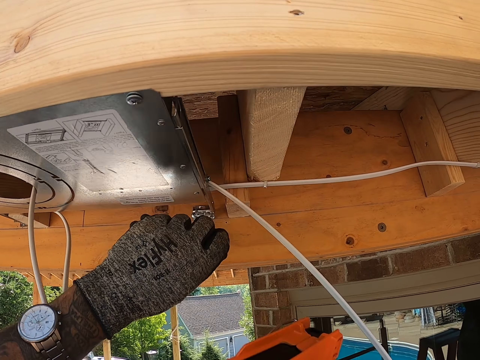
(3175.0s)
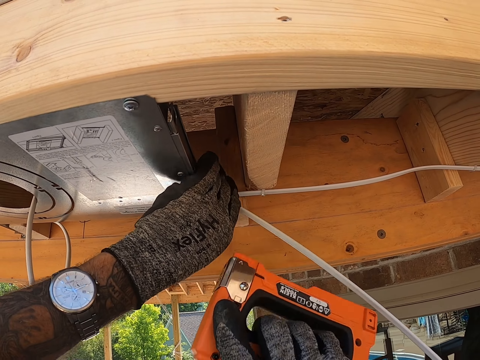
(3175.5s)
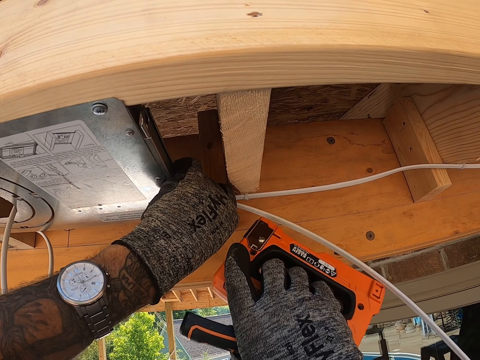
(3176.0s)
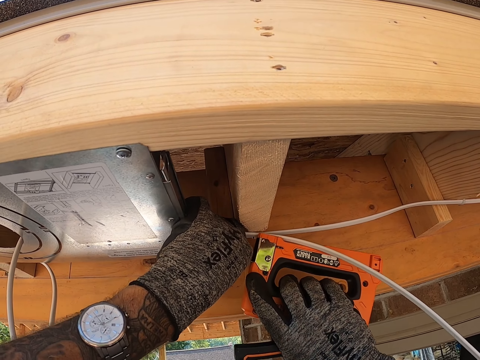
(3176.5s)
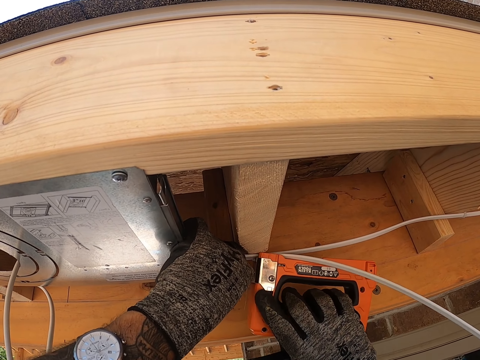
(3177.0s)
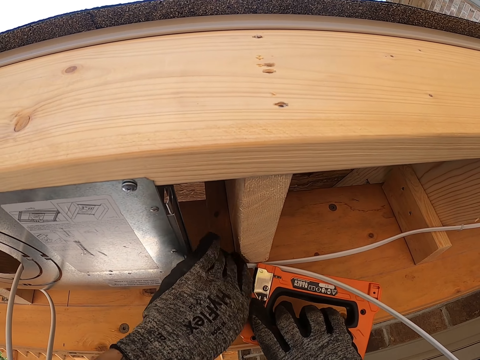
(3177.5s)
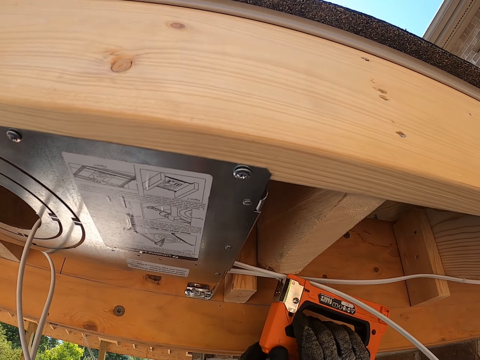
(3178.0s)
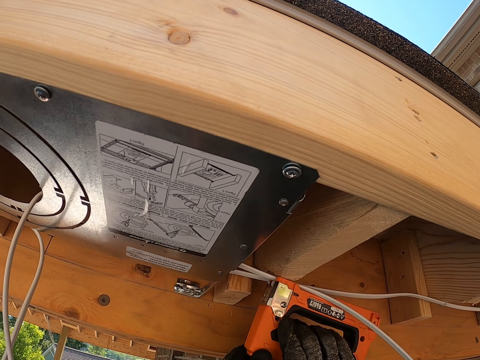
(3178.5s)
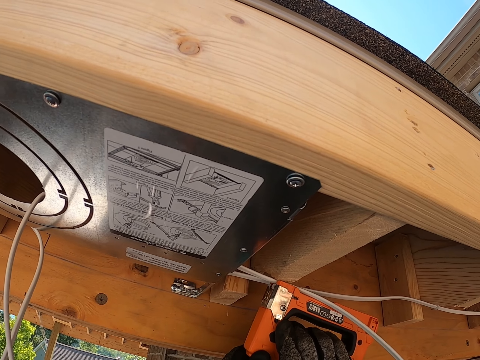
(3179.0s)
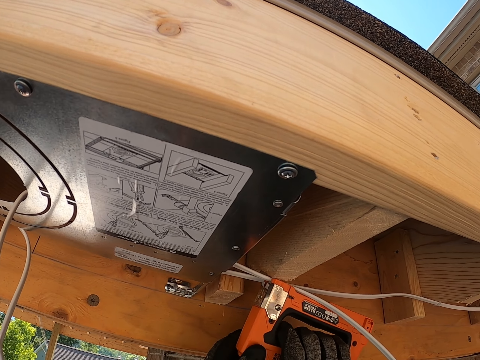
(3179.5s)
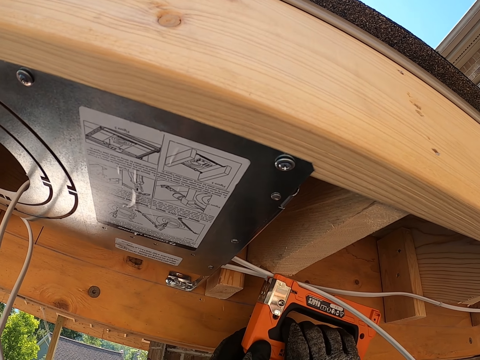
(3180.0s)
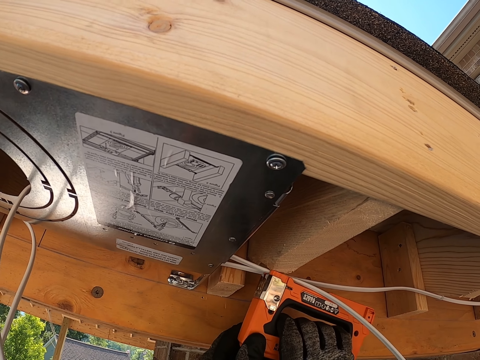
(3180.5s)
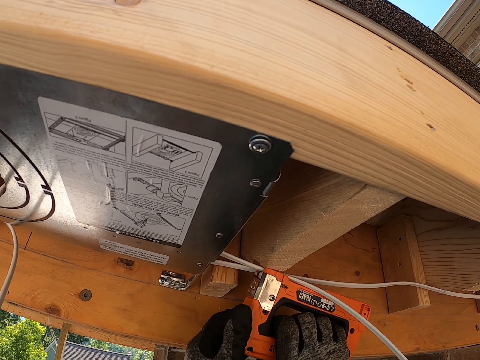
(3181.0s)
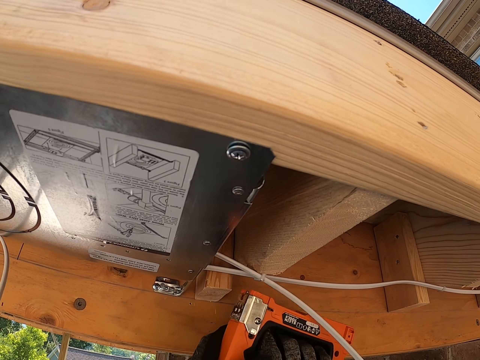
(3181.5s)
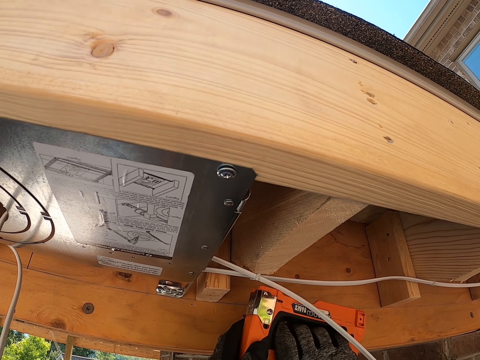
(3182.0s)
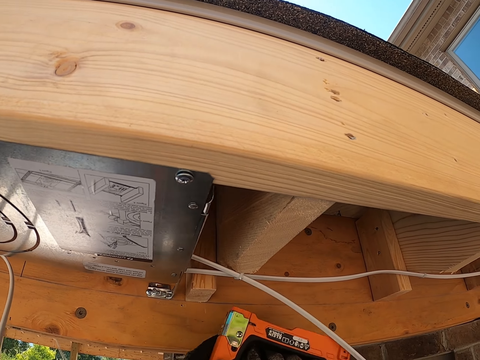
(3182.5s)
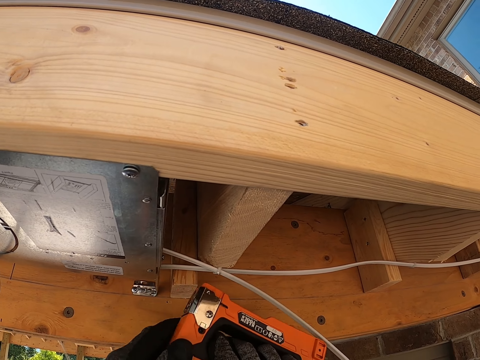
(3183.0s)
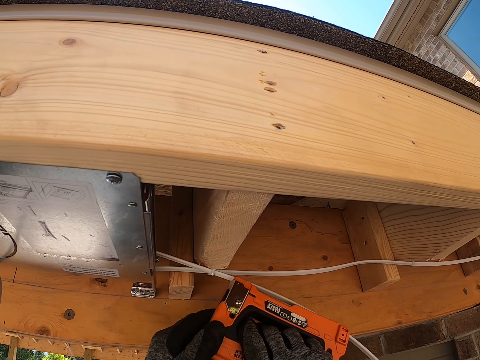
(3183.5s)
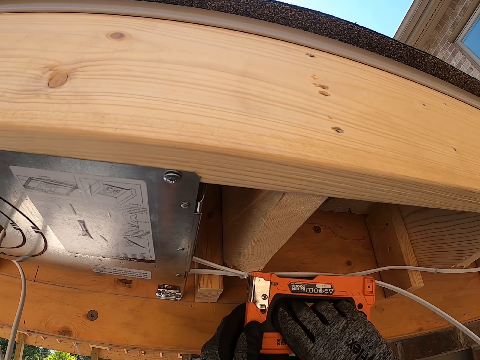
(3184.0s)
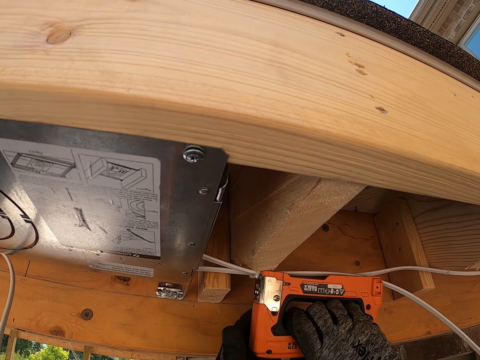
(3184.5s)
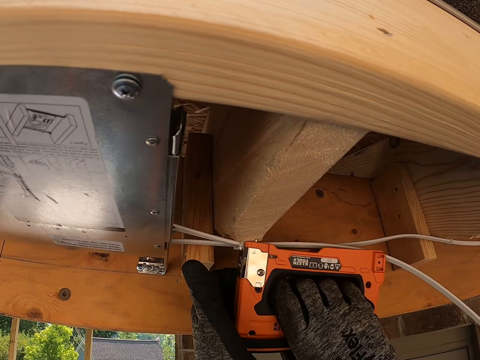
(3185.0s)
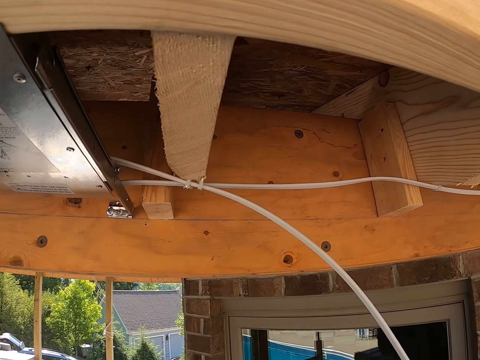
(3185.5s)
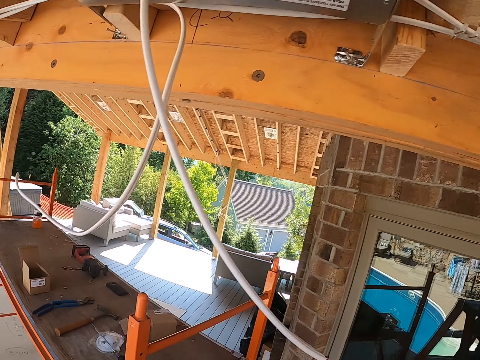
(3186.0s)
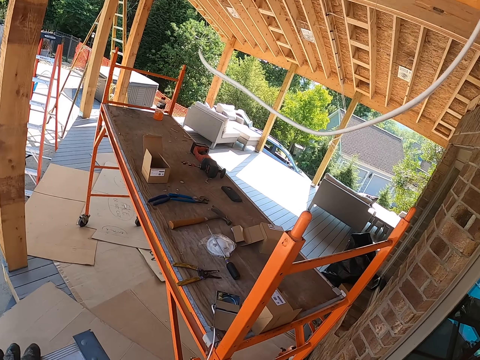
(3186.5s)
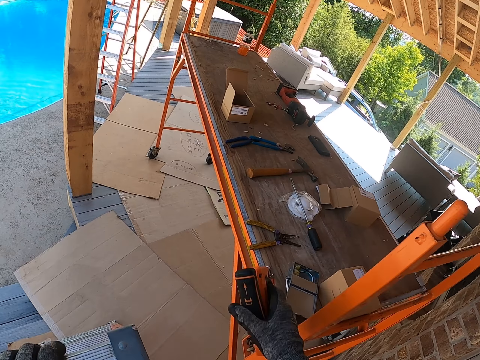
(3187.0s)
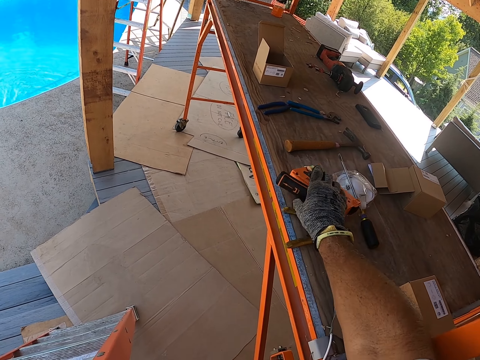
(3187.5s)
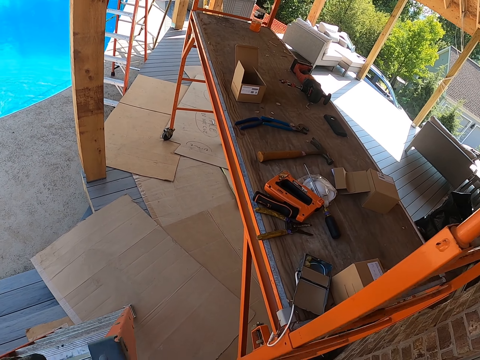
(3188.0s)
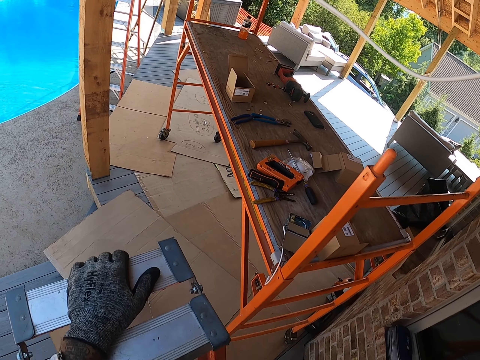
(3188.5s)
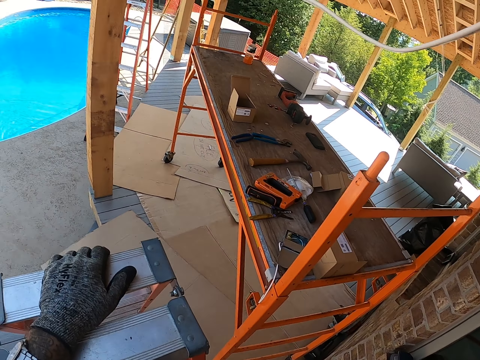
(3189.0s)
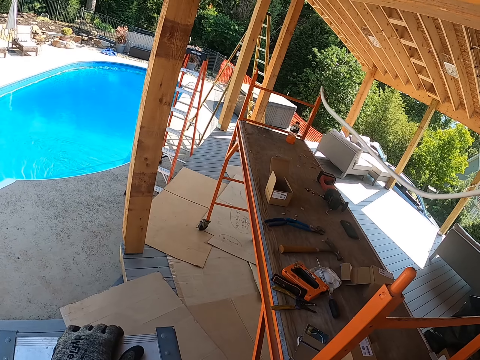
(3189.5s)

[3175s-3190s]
The camera wearer places the wire on a lumber. They staple the wire on the lumber. They staple the wire on the lumber again. They throw the stapler on the table. They place the gun down.

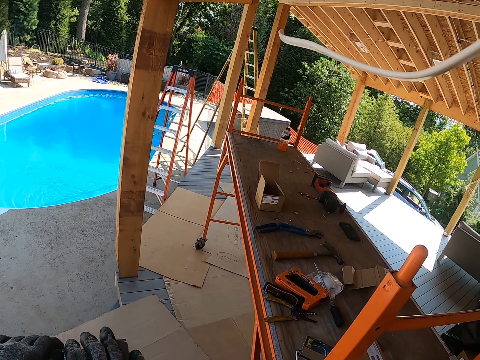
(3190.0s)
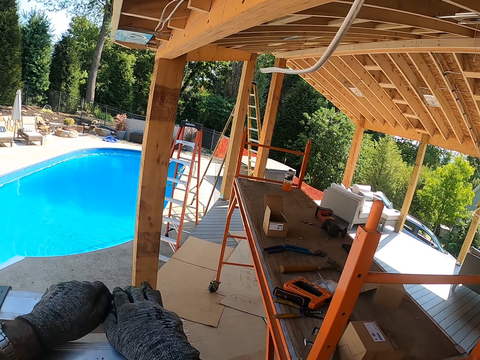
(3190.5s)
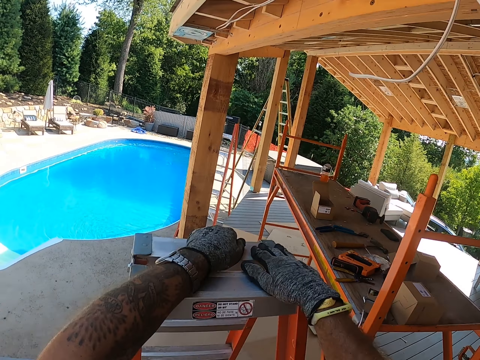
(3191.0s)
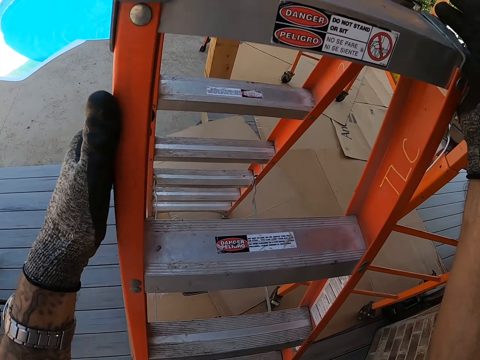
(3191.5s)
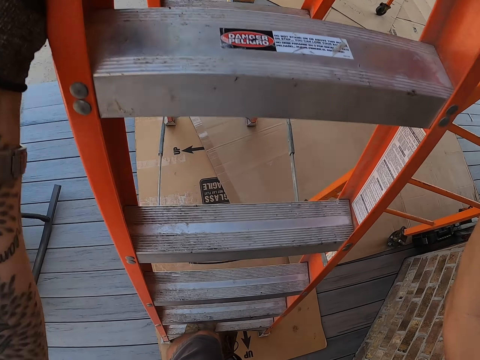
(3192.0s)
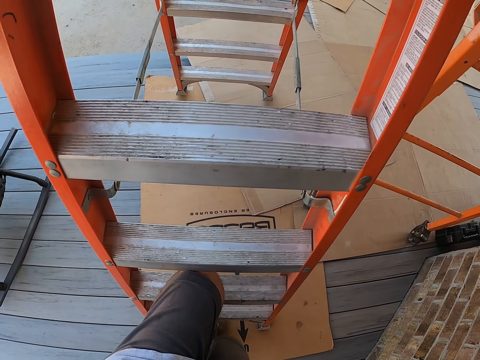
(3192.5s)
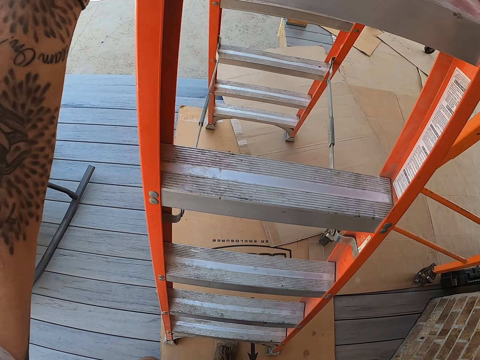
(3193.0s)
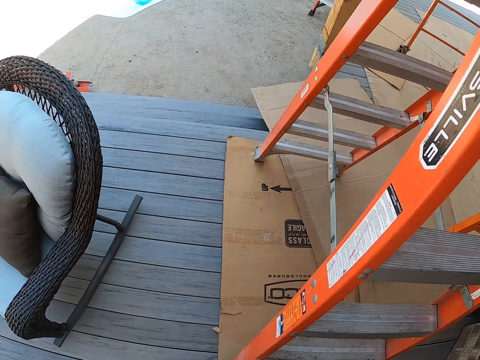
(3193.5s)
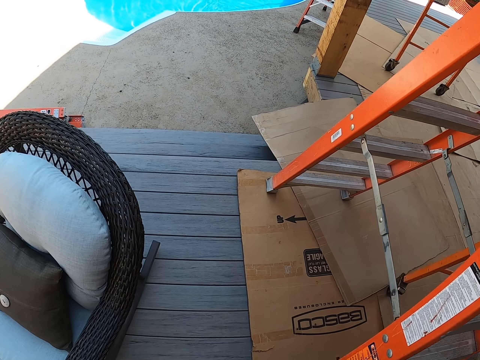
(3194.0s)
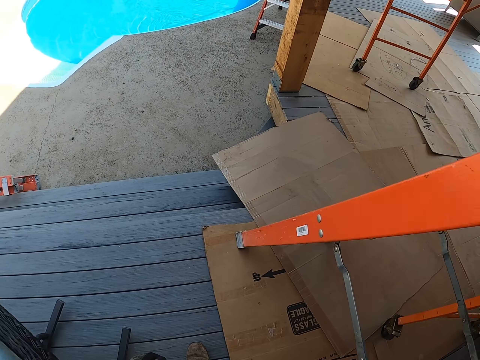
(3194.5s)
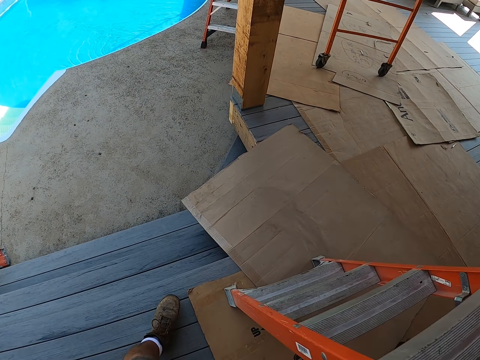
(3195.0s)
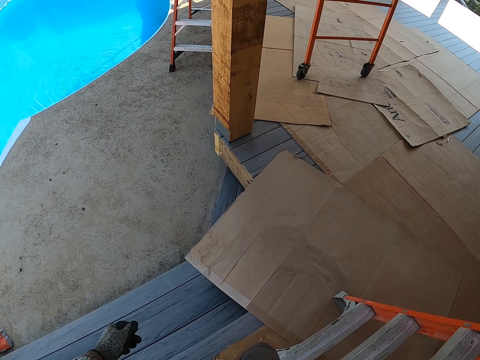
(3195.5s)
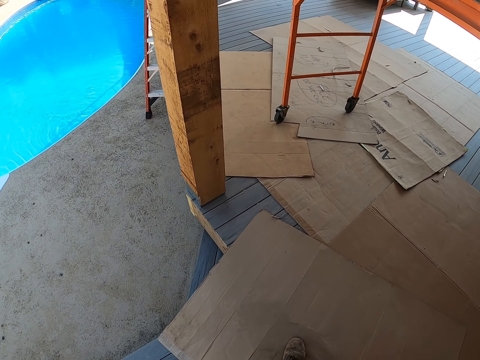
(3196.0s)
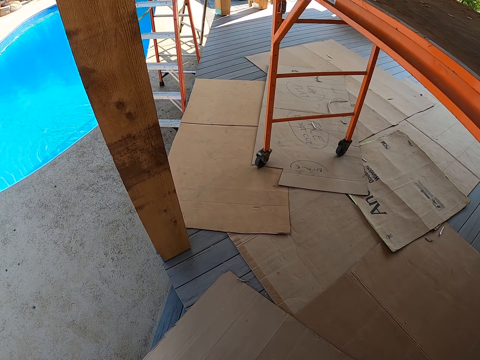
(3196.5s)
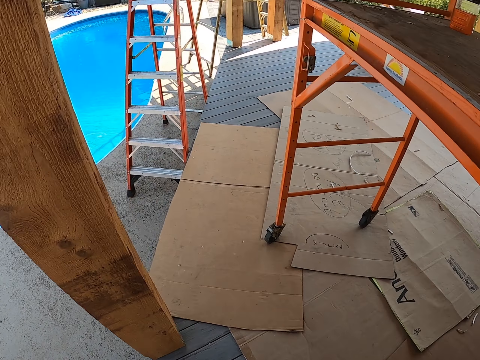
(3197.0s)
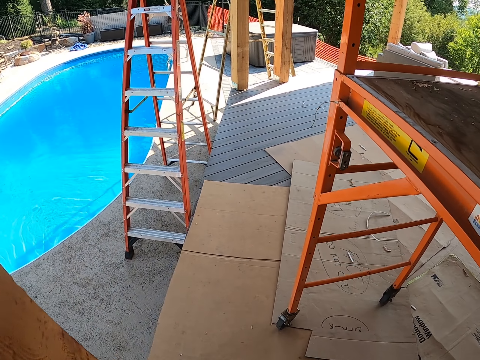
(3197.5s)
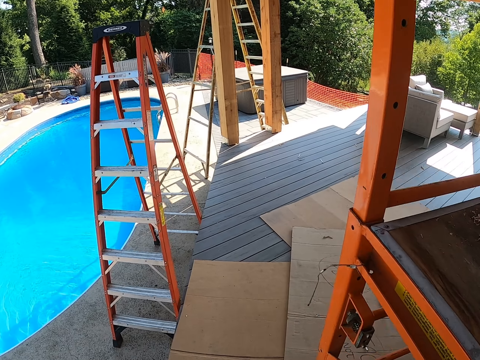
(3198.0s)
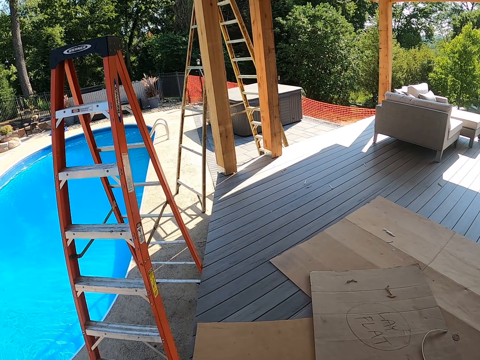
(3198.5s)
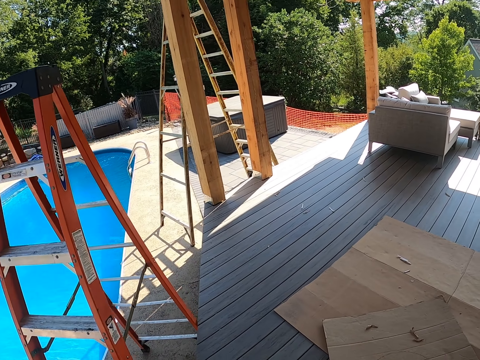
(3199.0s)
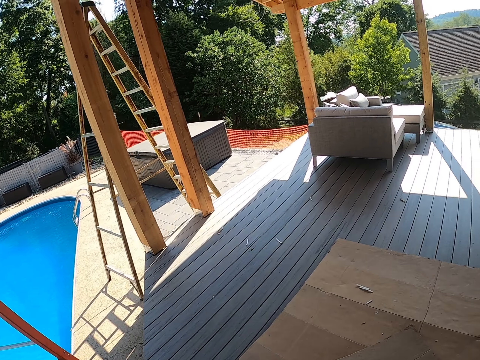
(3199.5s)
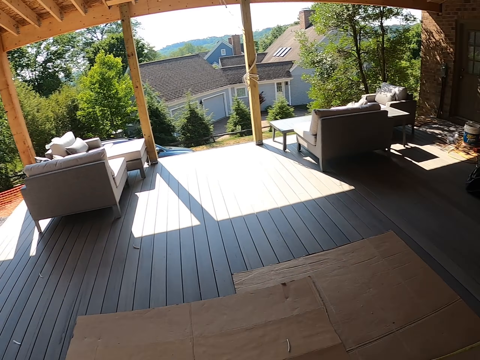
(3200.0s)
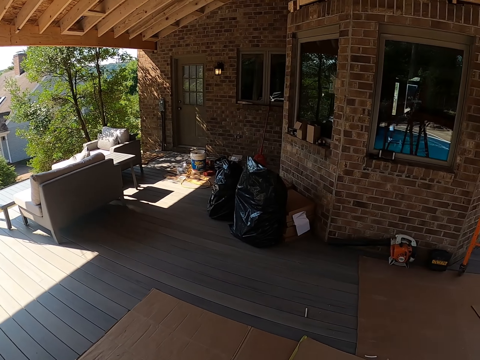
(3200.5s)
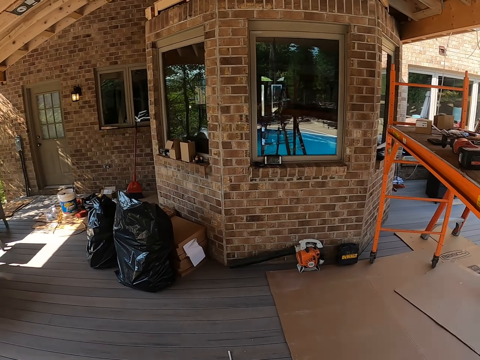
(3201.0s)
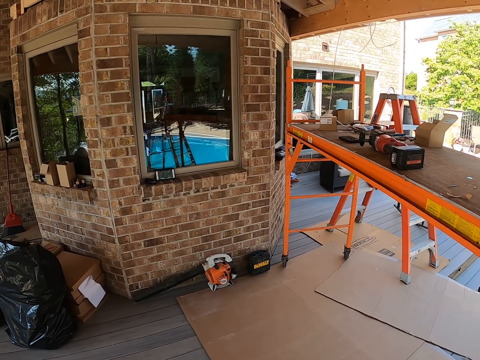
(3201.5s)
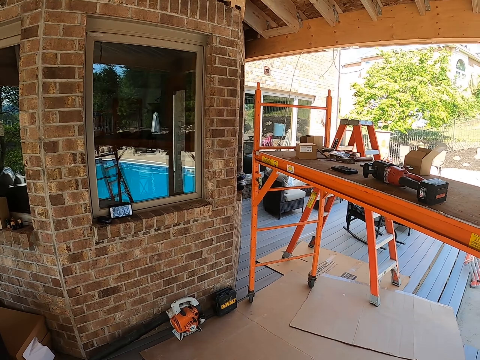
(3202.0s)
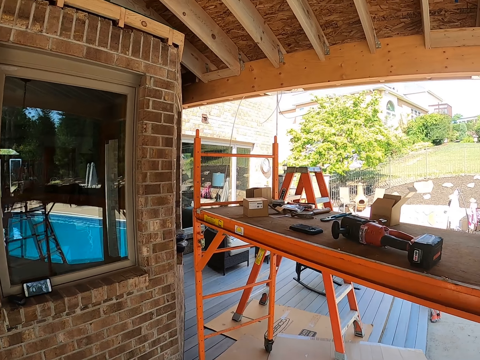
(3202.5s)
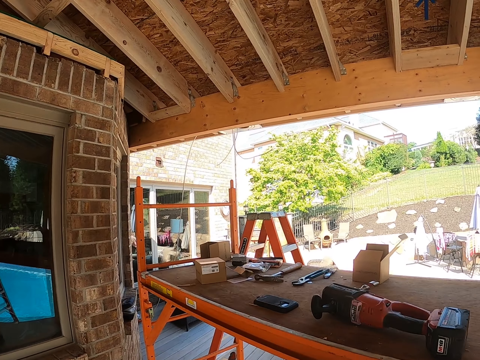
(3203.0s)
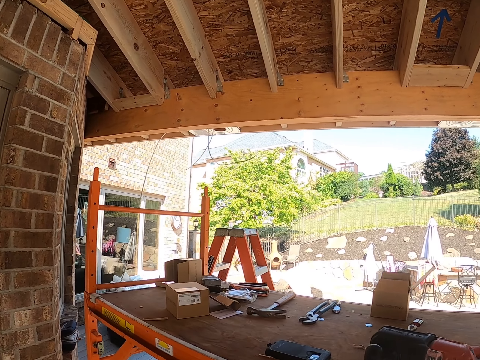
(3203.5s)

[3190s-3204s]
The camera wearer goes down the ladder. They walk forward. They walk right. They walk forward. They turn right. They walk forward.
